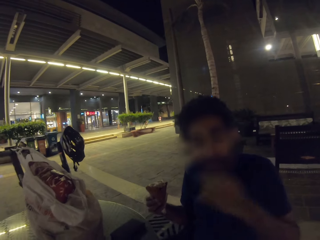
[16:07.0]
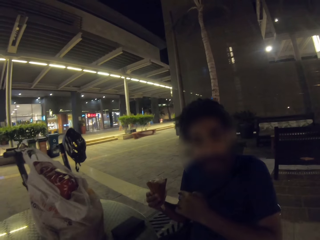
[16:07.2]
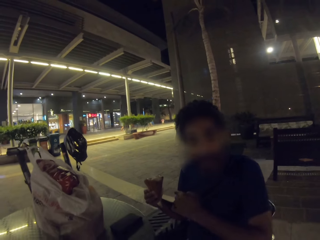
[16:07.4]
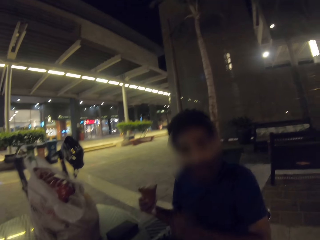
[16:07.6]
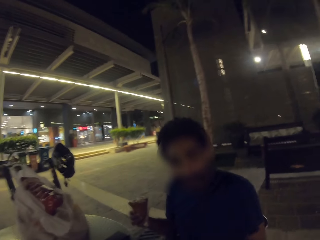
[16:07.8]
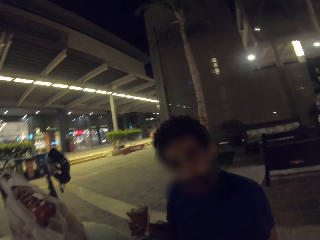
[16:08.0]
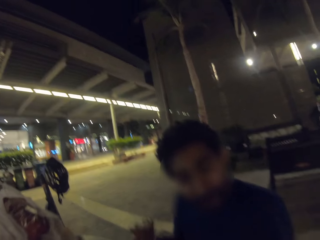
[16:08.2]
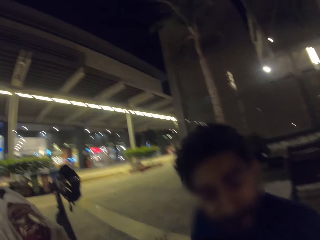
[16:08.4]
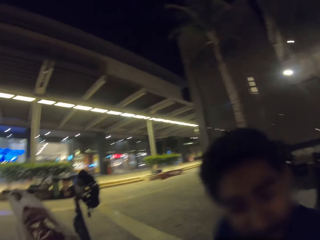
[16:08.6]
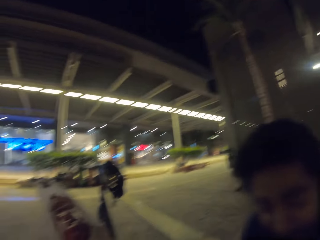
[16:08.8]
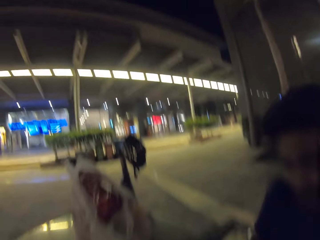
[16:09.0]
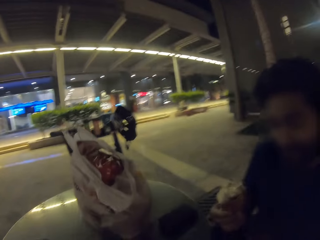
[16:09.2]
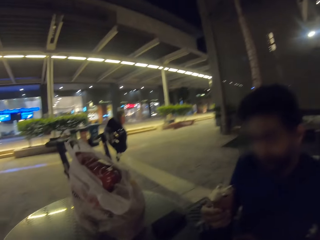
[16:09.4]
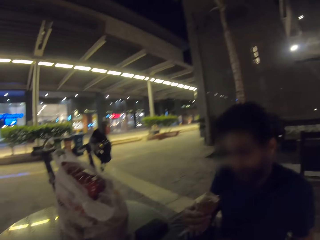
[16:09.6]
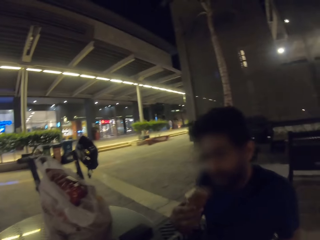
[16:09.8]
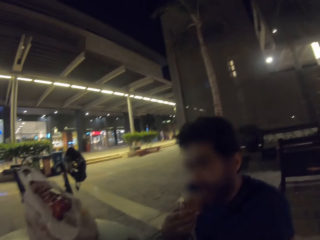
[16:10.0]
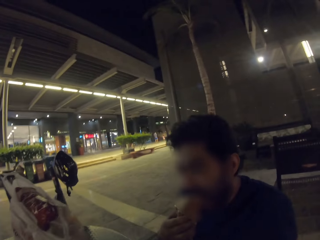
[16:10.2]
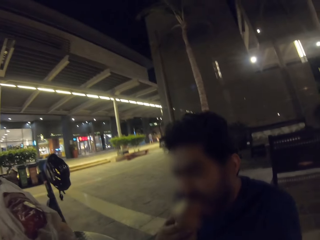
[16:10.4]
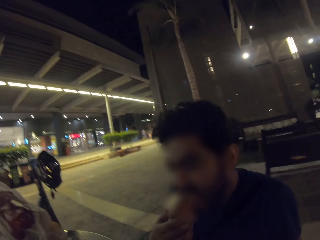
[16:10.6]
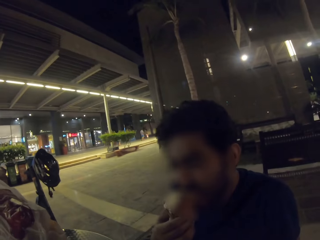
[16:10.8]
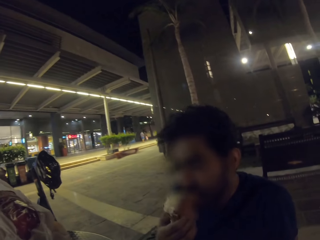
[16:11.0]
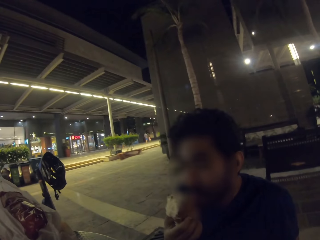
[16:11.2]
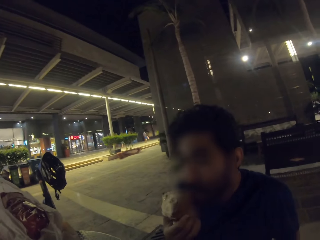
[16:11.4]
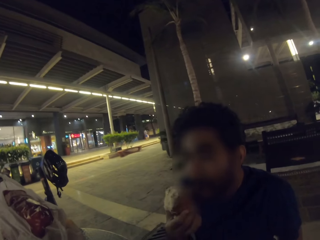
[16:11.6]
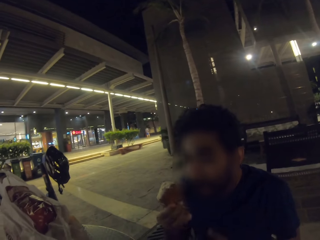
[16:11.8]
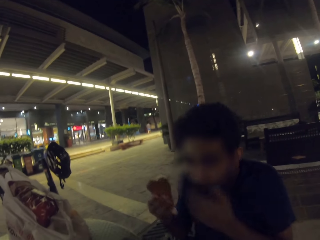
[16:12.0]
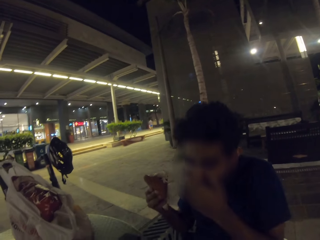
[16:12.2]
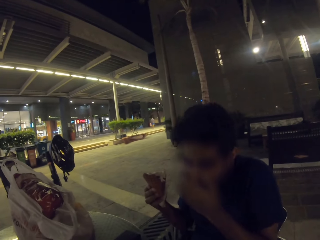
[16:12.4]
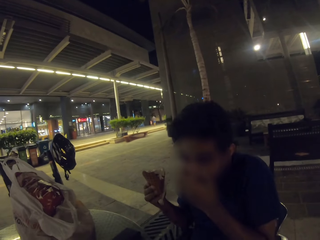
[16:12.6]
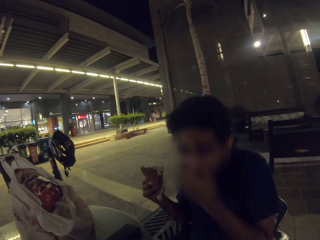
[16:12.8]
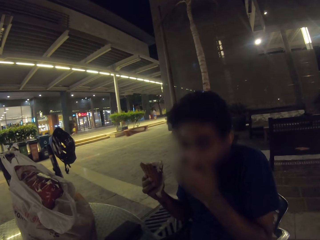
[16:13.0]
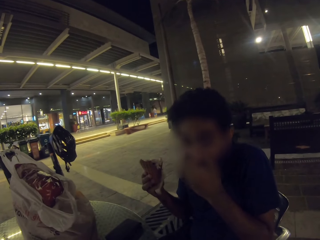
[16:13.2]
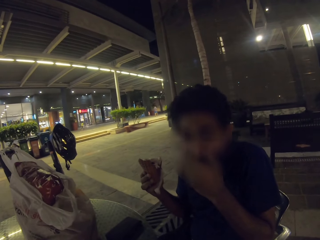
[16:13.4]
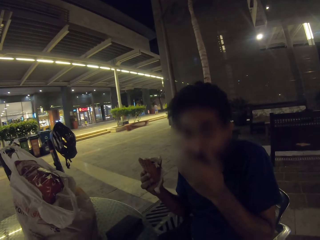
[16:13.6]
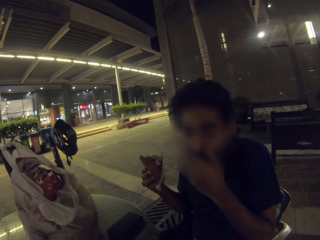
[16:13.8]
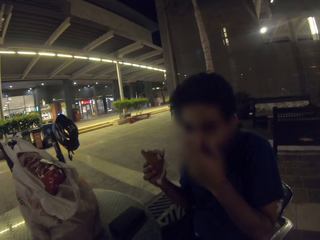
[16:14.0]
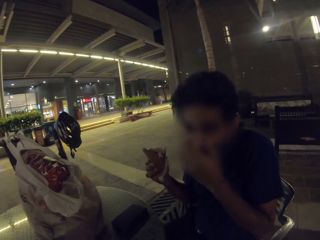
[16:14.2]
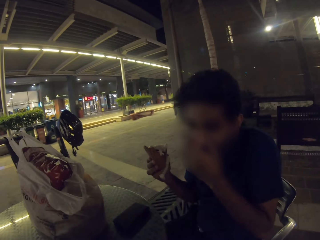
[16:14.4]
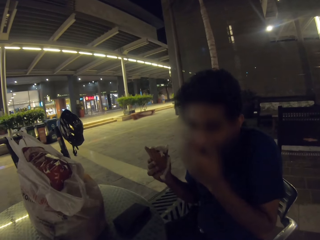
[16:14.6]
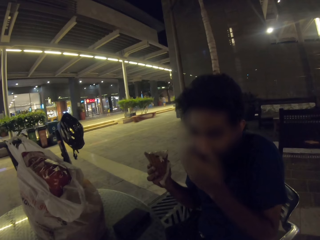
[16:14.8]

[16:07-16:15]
The camera wearer moves to a man. They lick ice cream. They look around. The man eats ice cream. The man wipes his mouth.

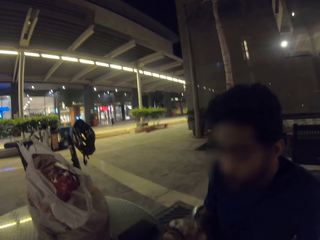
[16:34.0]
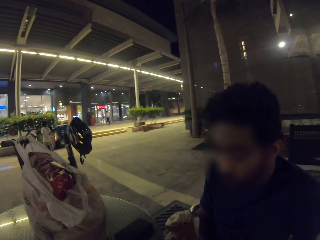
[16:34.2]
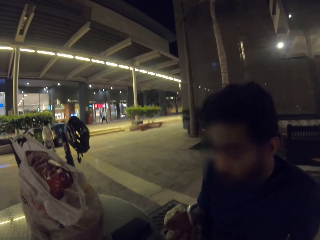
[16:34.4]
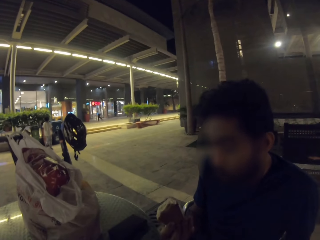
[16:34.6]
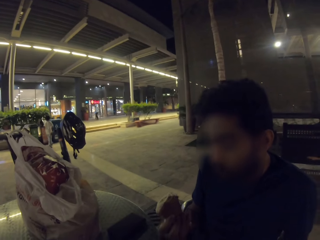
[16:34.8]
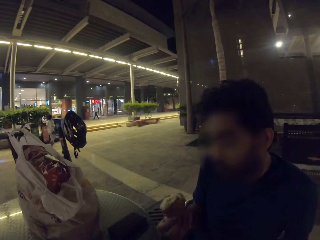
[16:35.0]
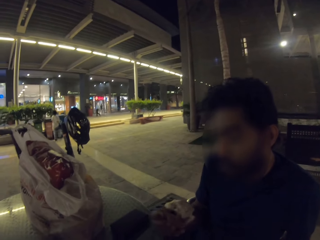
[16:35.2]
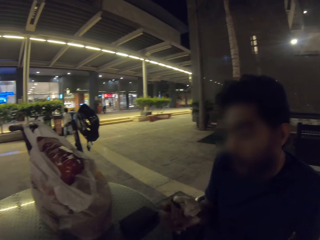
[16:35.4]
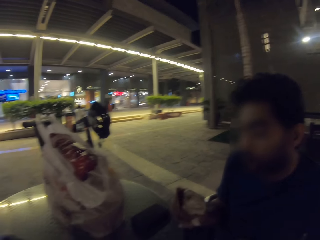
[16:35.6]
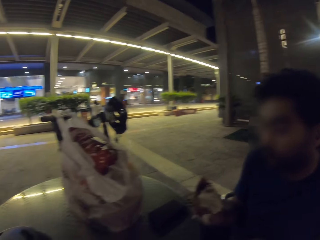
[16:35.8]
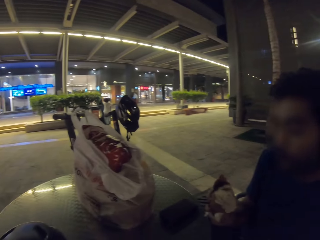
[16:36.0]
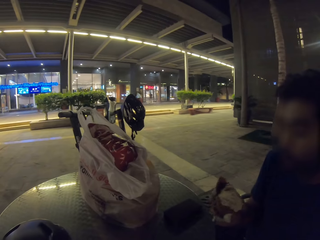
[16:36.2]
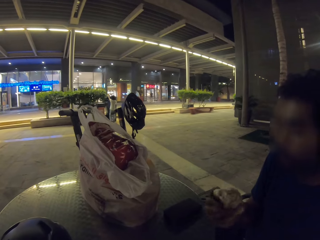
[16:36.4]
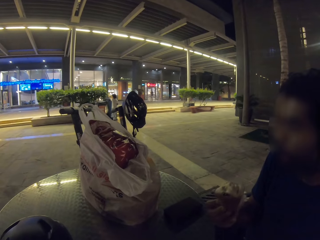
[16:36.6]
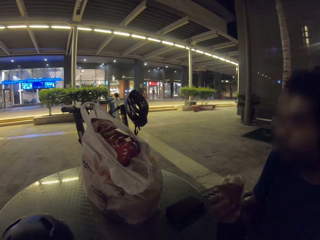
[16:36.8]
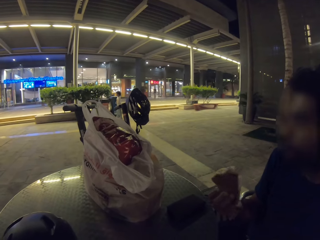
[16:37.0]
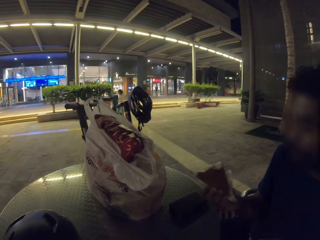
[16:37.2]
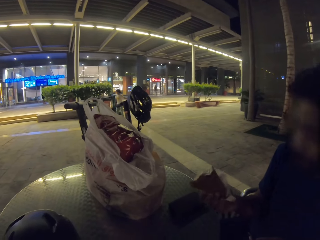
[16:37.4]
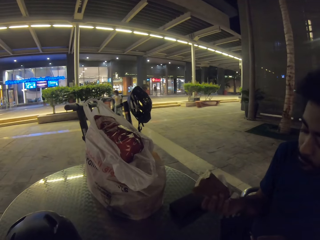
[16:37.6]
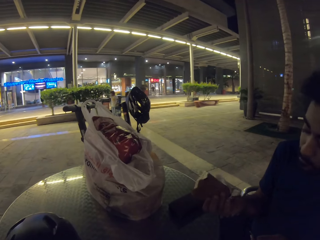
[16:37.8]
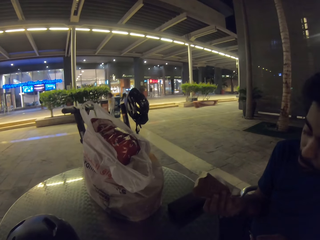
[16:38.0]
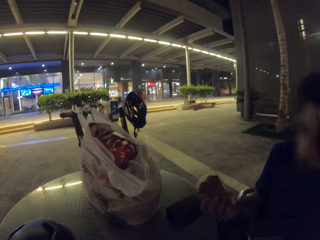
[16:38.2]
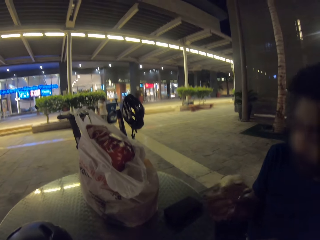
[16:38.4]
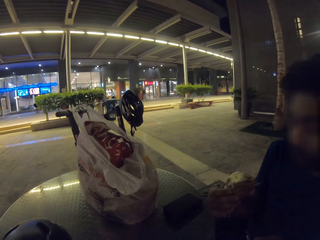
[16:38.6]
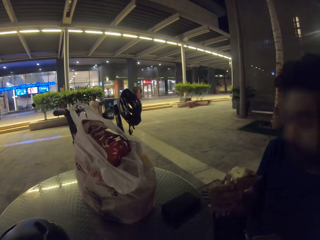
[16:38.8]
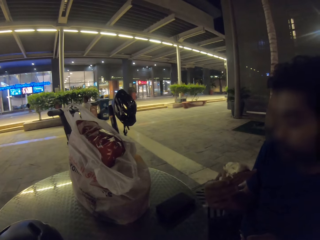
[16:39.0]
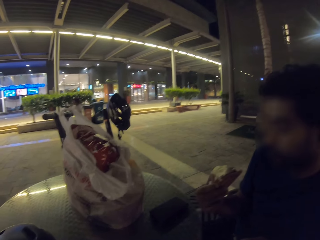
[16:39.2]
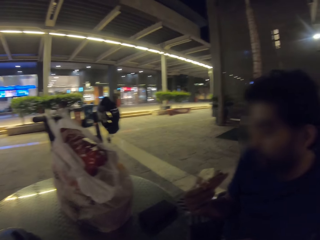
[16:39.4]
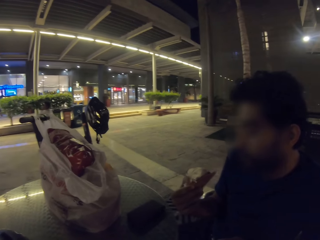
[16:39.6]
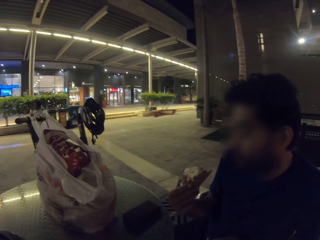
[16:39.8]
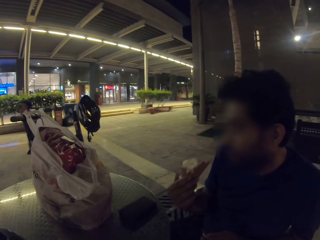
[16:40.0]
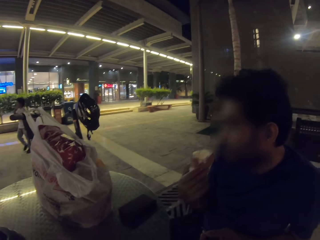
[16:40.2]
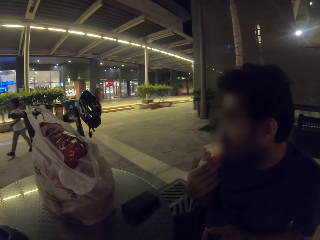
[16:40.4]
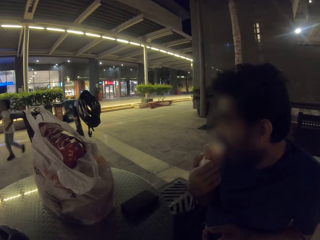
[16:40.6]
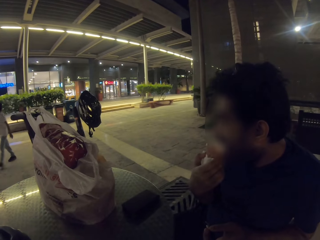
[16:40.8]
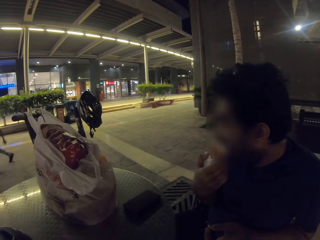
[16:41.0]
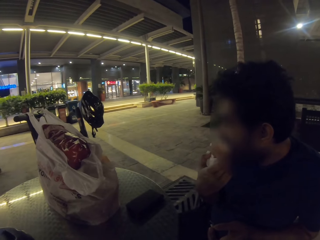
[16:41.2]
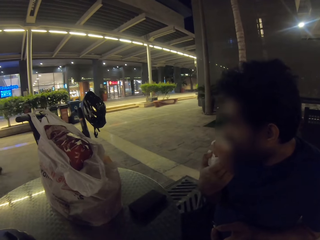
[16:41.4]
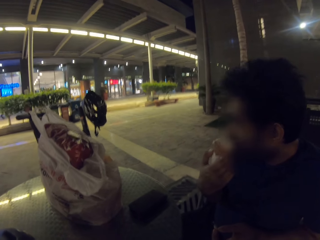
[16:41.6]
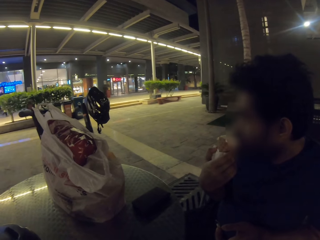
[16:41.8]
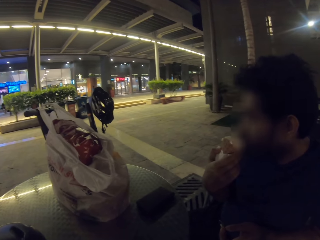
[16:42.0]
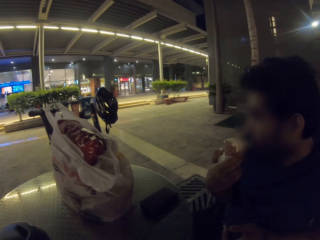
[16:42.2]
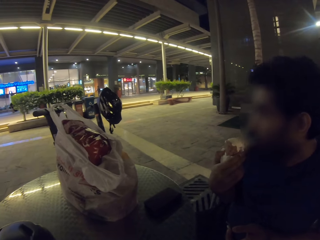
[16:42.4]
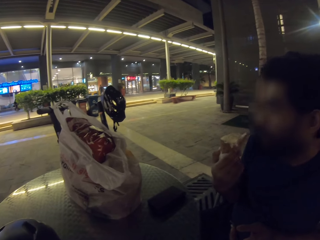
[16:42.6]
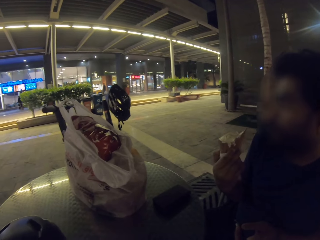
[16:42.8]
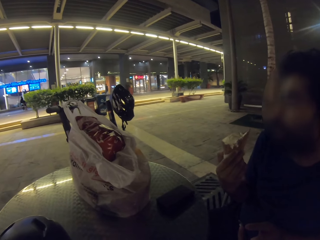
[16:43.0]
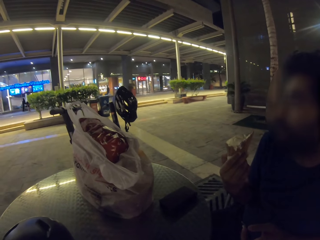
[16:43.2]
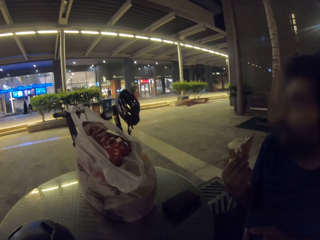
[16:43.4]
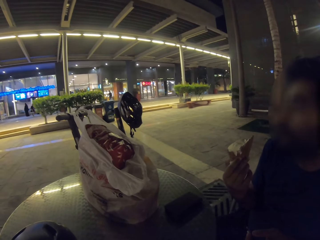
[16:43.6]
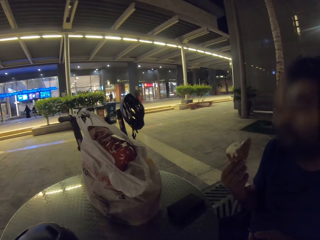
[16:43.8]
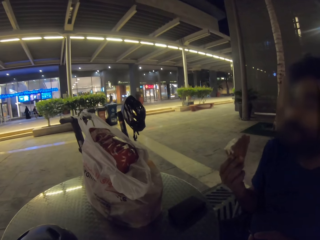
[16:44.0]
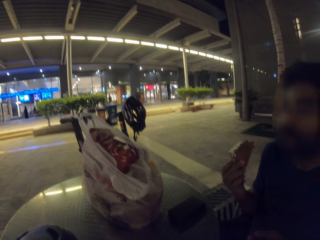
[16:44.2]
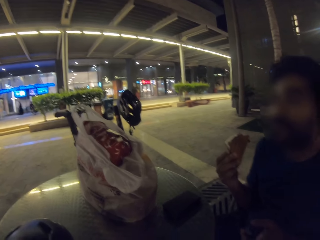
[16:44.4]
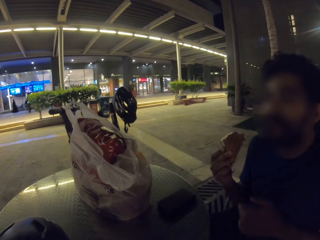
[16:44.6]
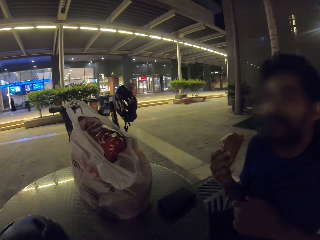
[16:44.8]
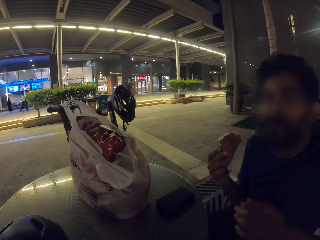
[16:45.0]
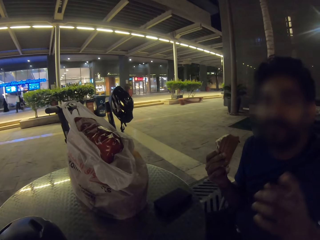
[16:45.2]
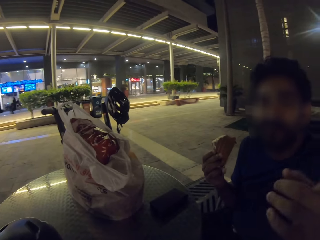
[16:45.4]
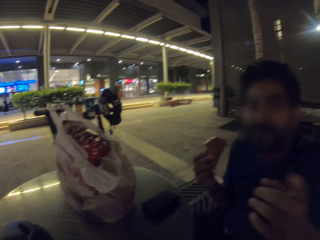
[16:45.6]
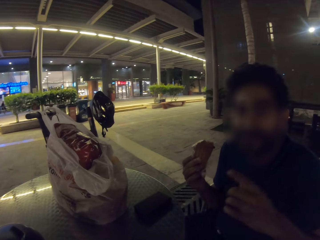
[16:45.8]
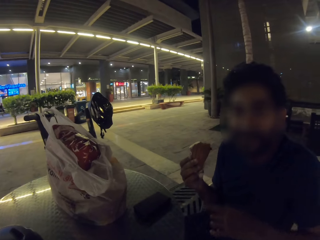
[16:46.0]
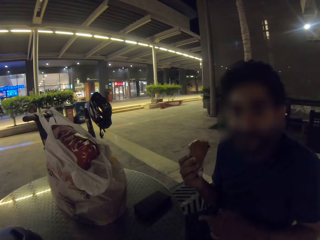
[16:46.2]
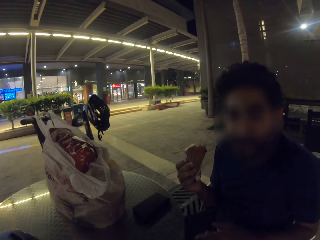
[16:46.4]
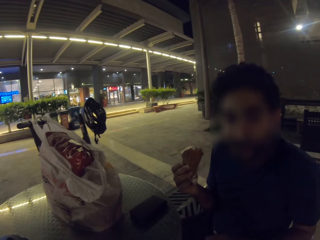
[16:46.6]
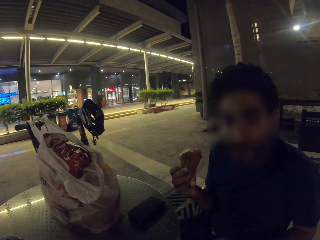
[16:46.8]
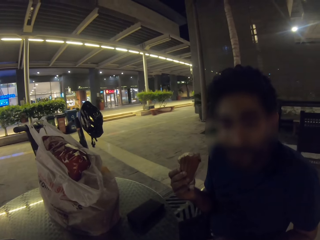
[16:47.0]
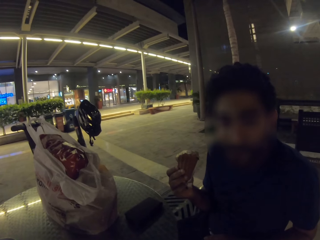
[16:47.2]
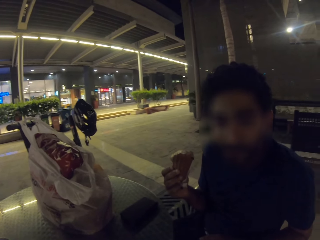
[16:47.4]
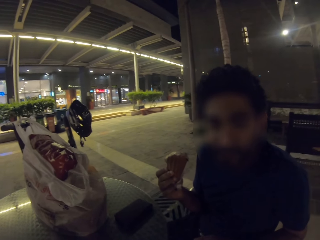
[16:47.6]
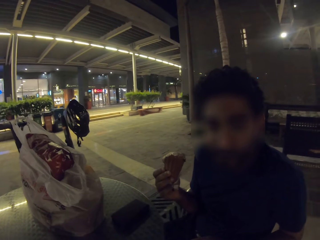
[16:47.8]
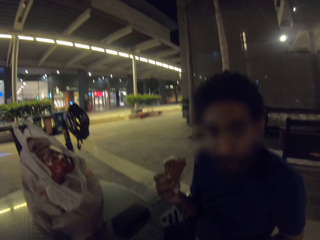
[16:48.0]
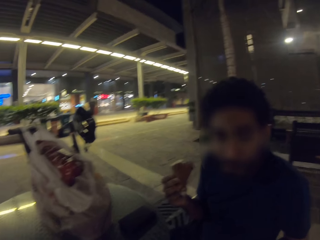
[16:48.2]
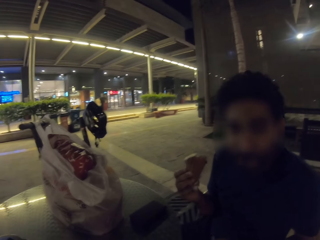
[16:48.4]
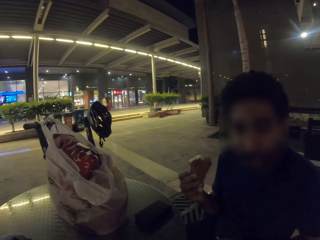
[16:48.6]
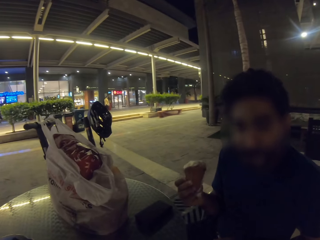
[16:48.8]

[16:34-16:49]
A man turns ice cream on the hand. The man holds the ice cream. The man licks the ice cream. The man converses to the camera wearer.
